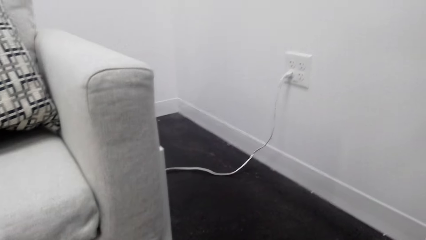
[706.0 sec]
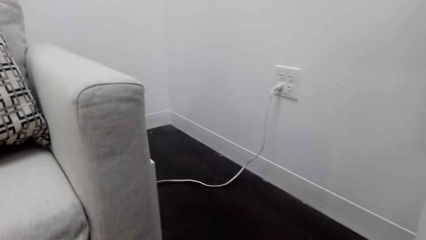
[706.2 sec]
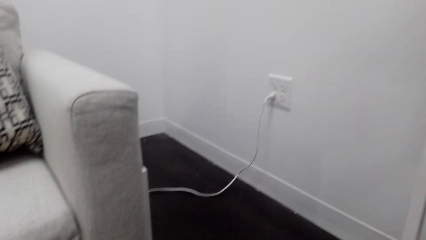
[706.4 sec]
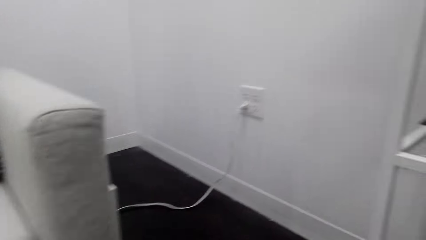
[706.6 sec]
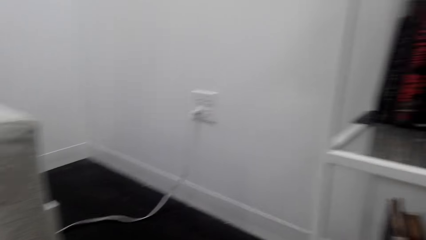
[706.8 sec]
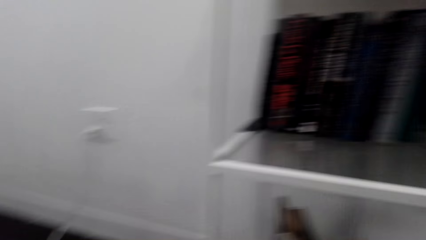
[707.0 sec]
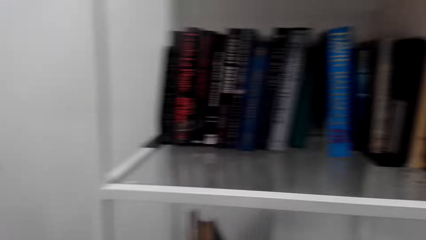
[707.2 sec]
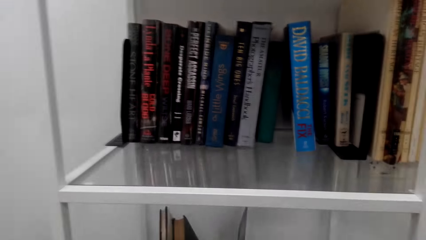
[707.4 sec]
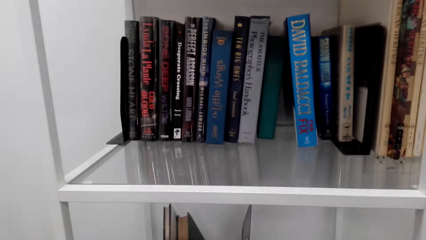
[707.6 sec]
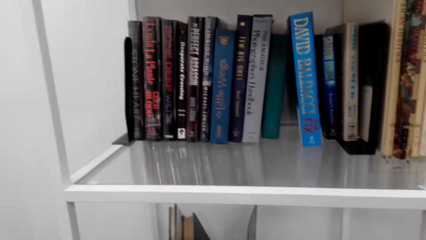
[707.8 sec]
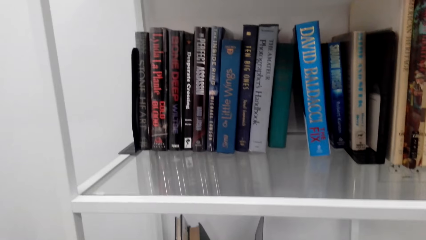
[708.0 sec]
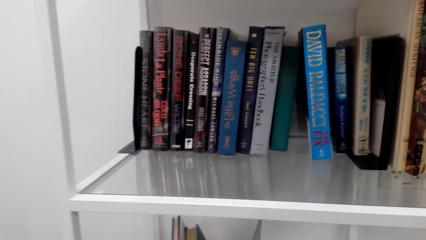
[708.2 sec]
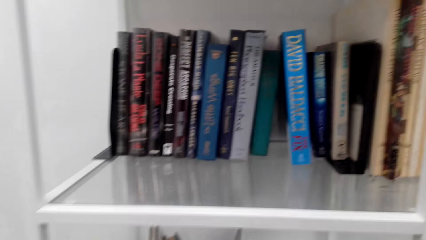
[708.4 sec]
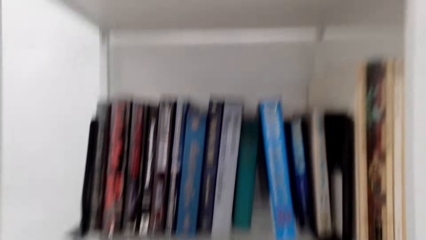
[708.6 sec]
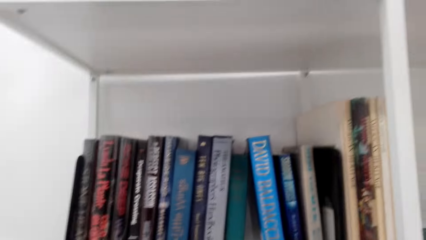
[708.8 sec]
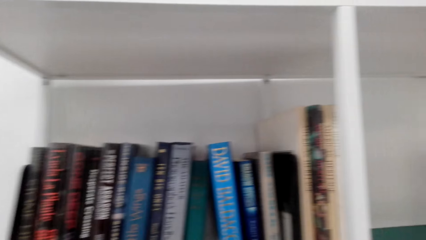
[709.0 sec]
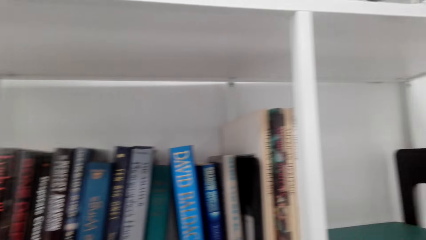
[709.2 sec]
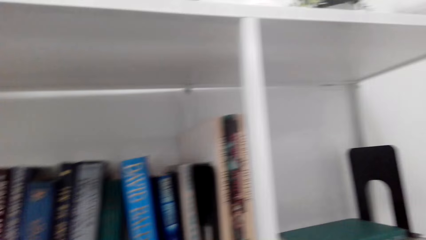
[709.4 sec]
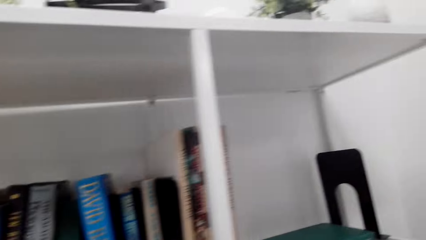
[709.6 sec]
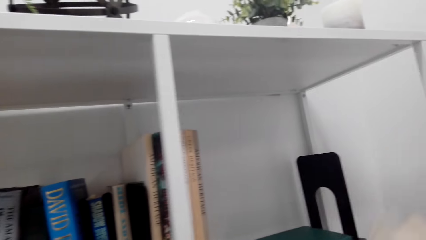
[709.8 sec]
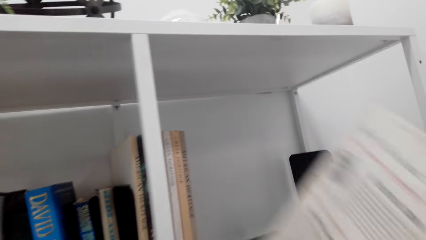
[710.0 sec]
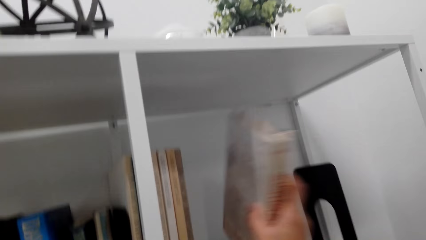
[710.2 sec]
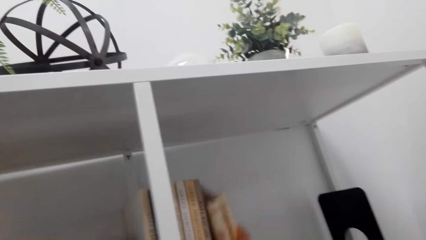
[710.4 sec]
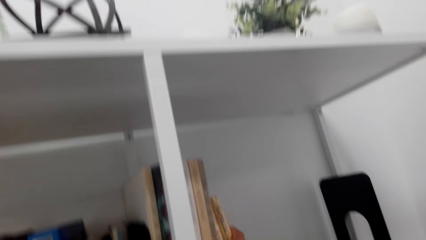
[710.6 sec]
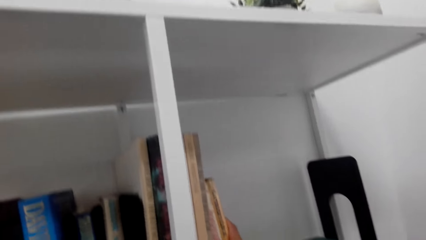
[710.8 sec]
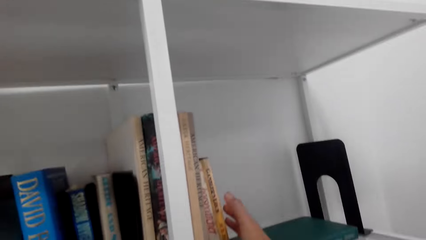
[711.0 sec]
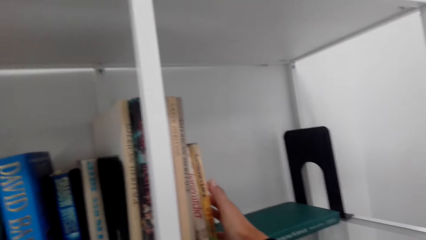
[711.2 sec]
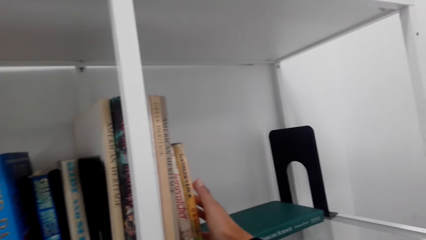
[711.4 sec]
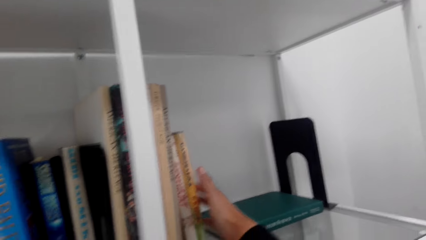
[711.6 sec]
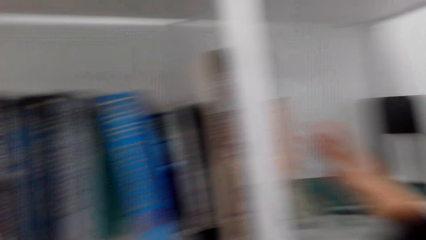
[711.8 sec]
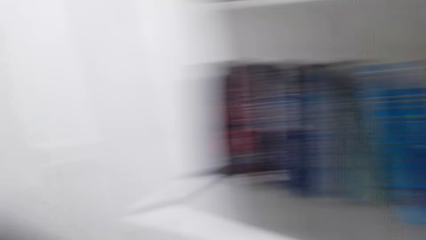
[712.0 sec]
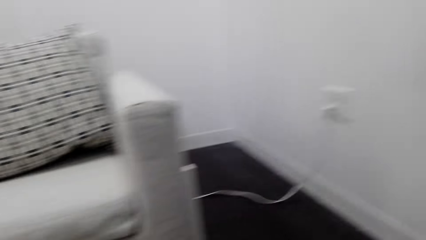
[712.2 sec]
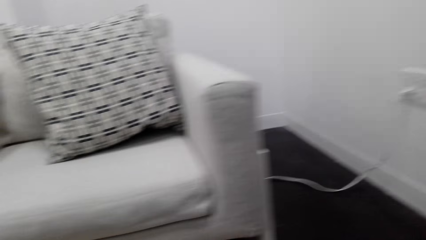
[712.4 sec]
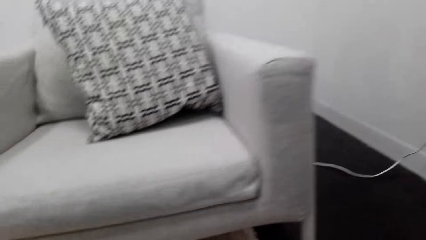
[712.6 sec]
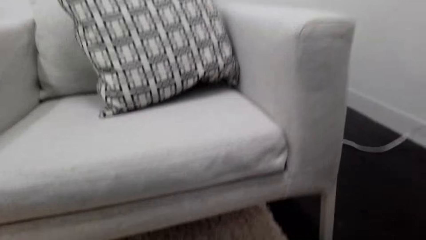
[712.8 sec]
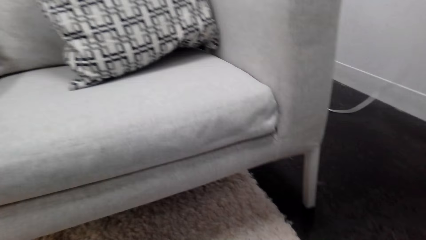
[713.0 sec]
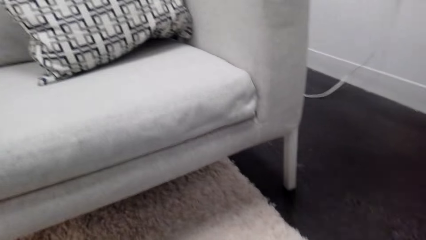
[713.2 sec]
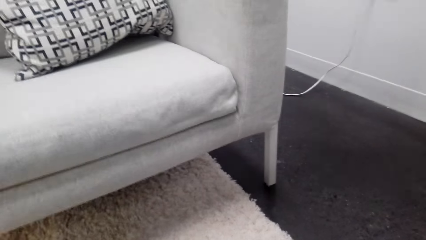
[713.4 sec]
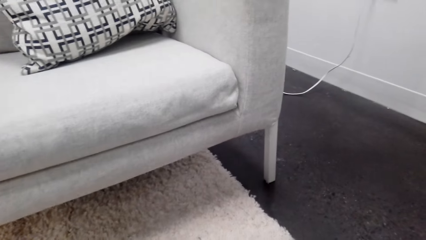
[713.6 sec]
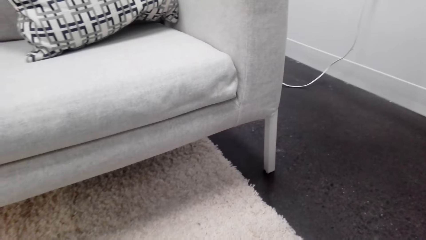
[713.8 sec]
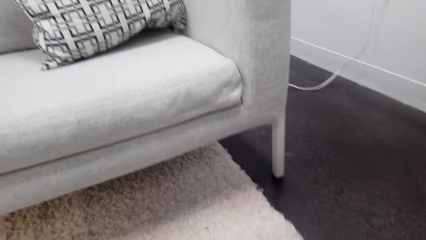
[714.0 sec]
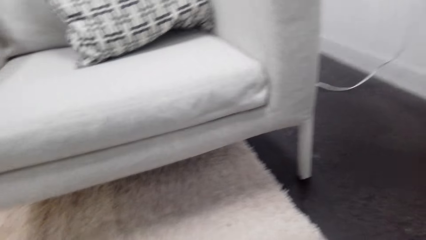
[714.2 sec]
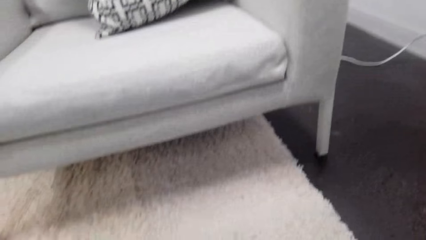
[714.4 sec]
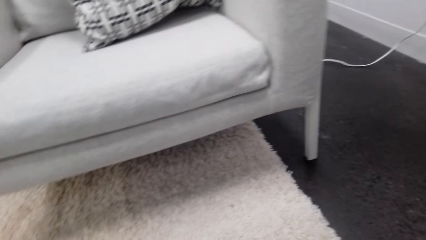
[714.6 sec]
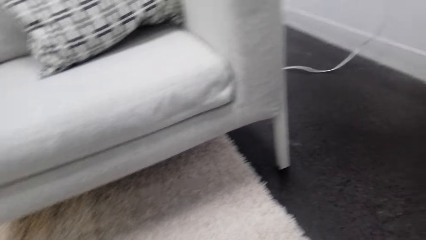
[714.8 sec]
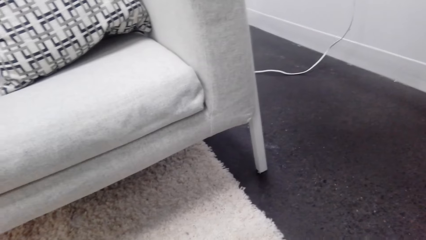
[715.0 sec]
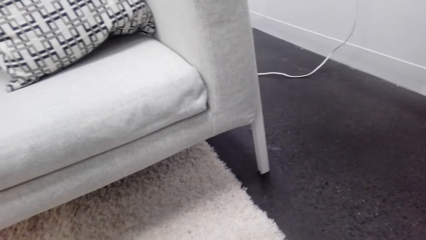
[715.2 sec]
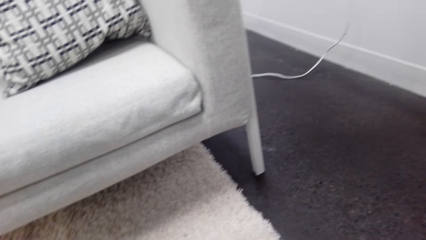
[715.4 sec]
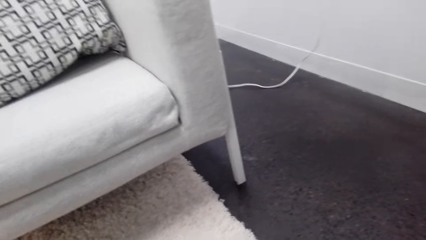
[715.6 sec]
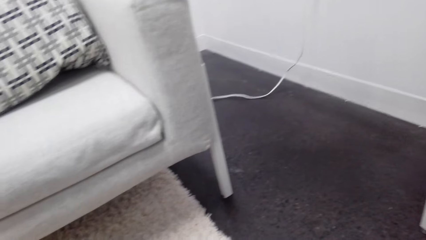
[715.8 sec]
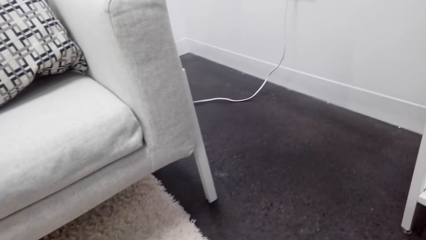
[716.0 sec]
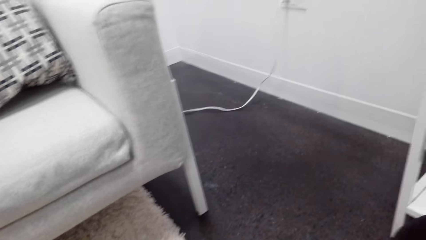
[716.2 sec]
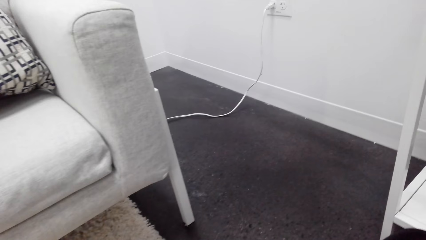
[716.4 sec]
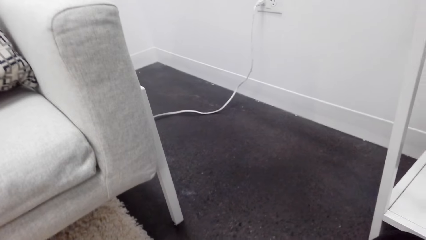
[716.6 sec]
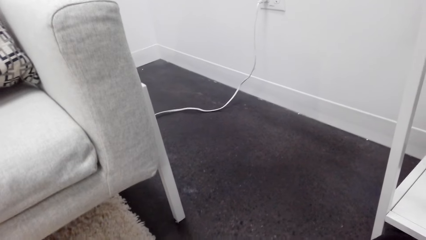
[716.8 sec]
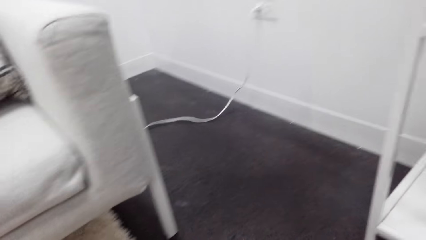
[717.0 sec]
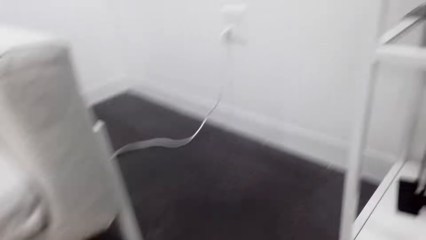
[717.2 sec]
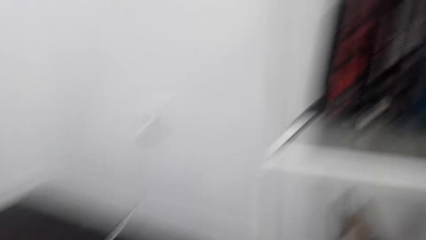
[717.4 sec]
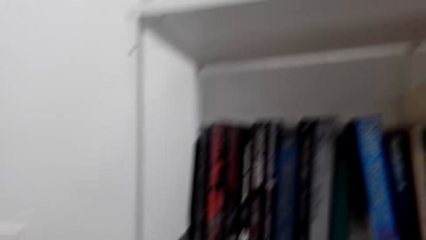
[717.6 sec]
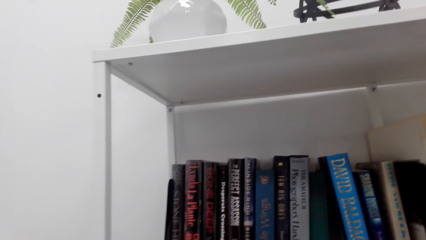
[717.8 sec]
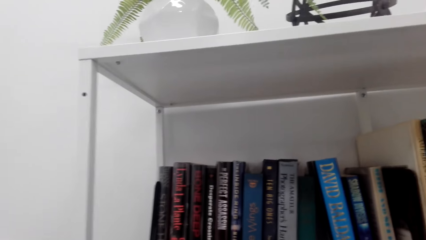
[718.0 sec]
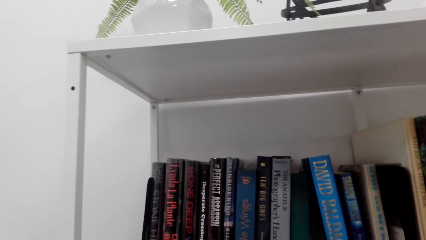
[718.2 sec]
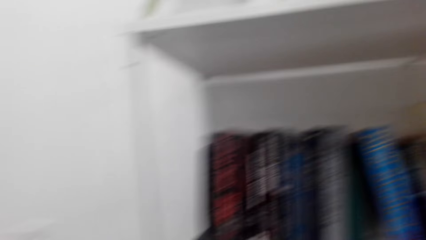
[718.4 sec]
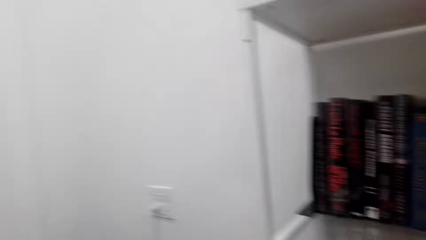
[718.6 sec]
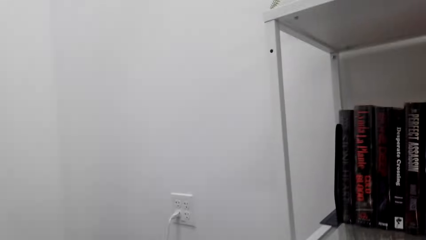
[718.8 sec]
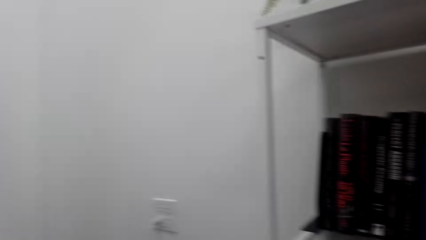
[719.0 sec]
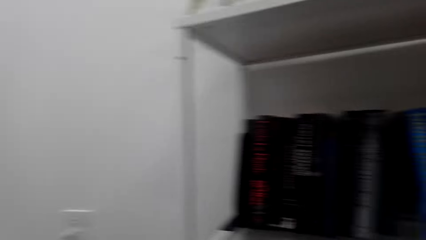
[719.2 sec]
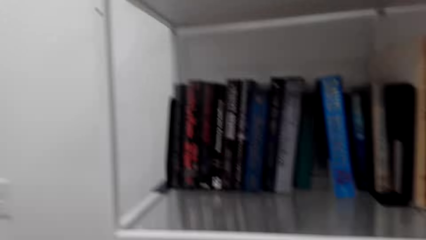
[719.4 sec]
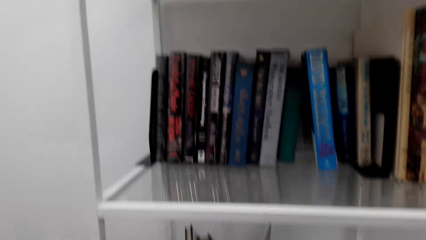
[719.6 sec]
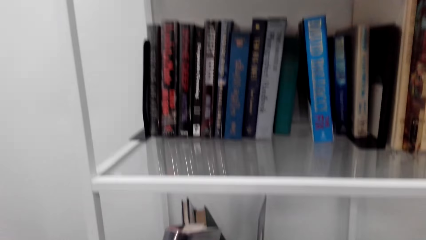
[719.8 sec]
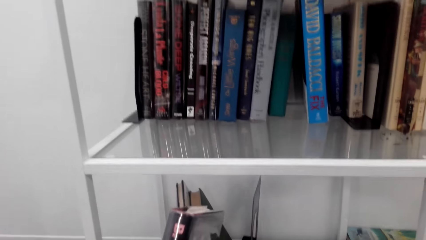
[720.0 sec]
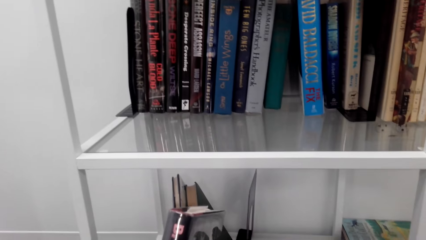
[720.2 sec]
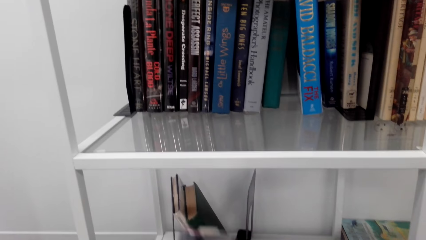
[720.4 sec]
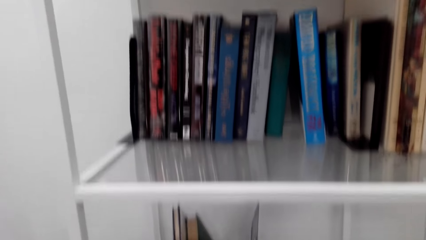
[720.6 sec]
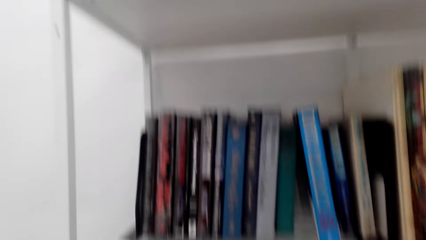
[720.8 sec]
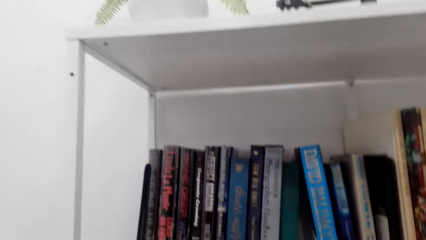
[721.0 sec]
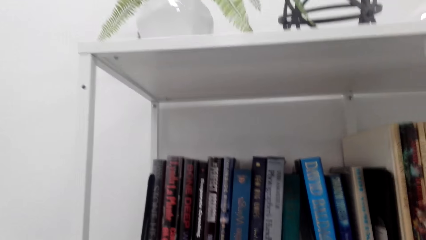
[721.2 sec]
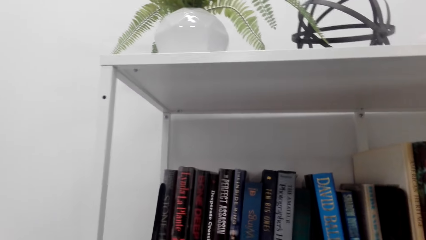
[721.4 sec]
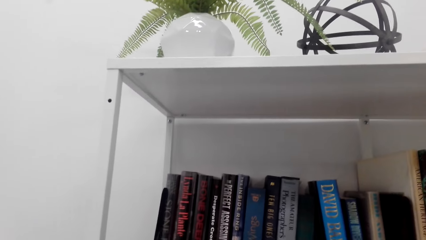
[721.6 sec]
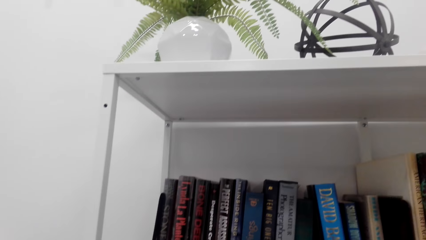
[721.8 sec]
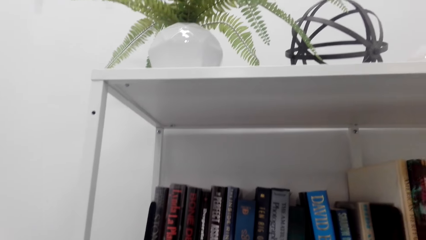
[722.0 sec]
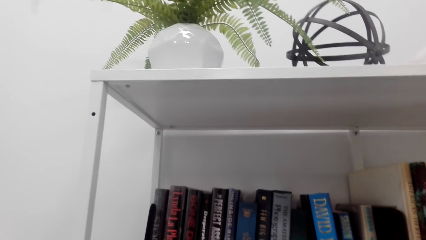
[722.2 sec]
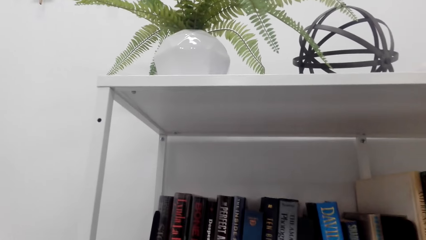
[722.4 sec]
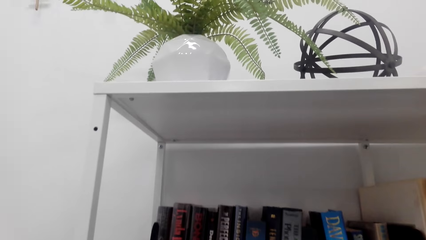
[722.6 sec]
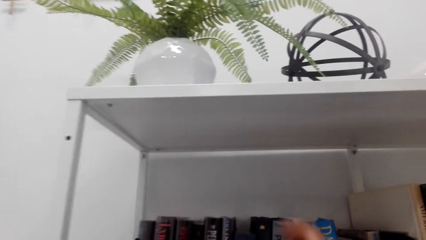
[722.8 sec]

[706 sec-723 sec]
The camera wearer picks books on a table. They arrange the books on a shelf. They pick books on the table.
